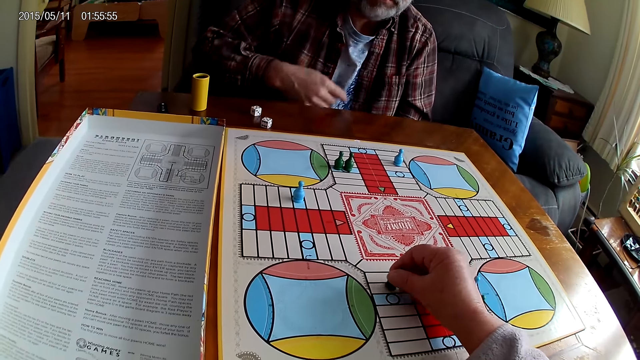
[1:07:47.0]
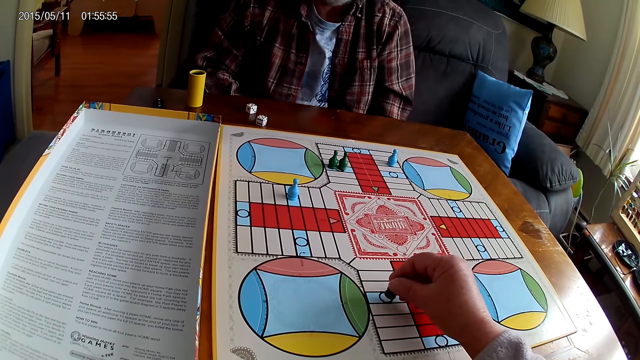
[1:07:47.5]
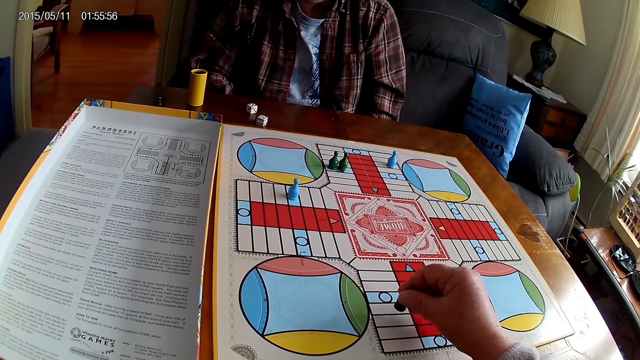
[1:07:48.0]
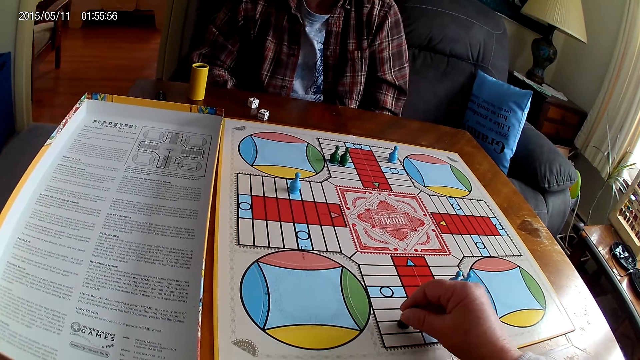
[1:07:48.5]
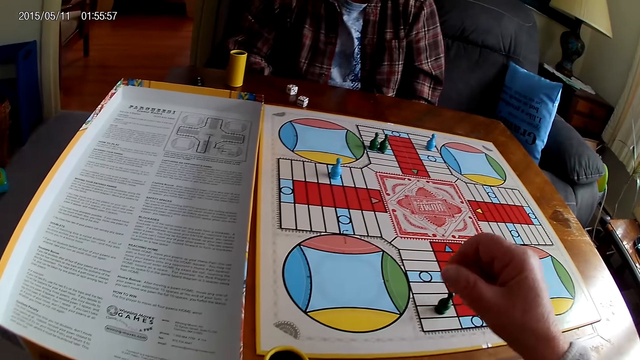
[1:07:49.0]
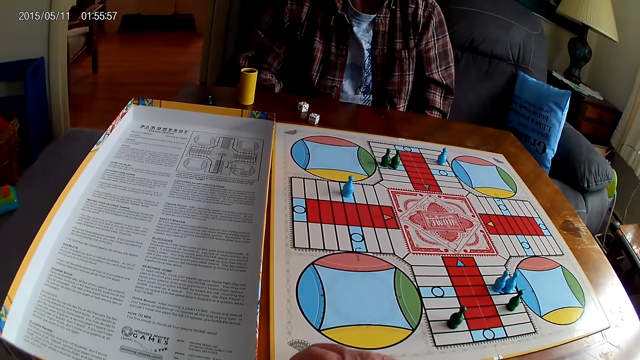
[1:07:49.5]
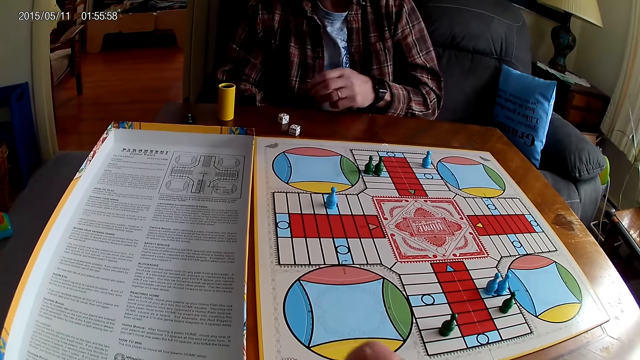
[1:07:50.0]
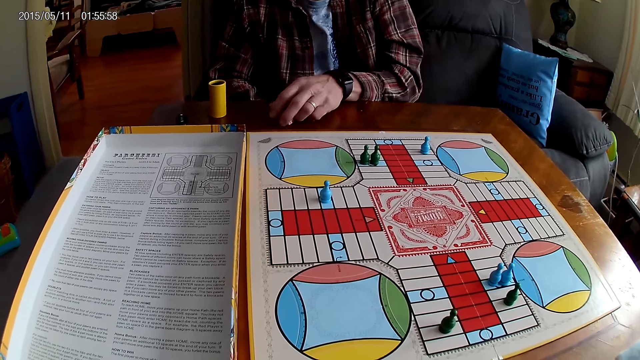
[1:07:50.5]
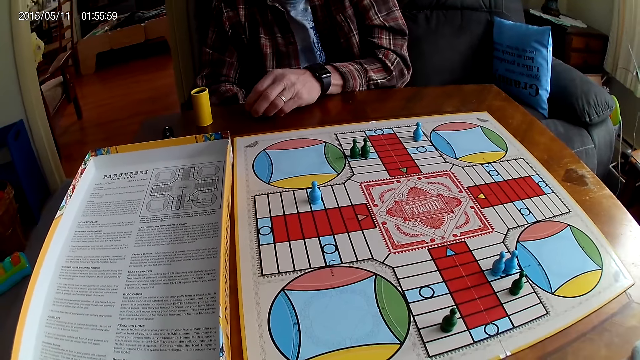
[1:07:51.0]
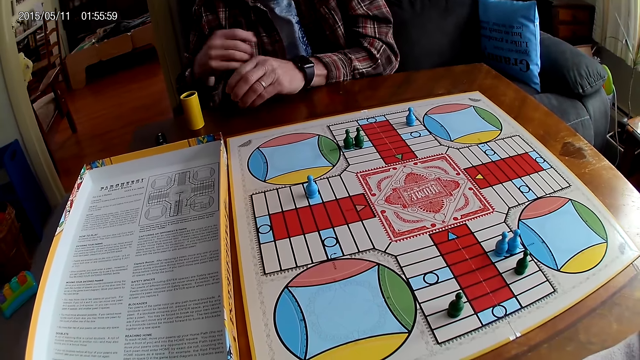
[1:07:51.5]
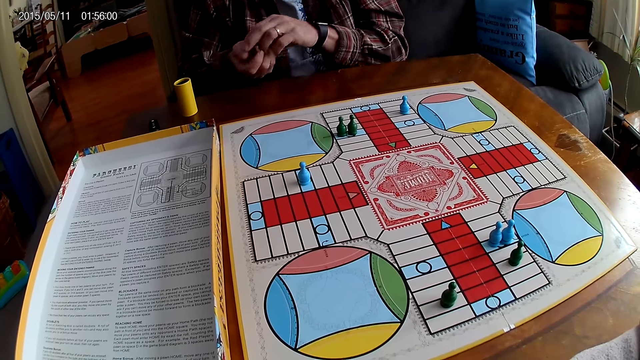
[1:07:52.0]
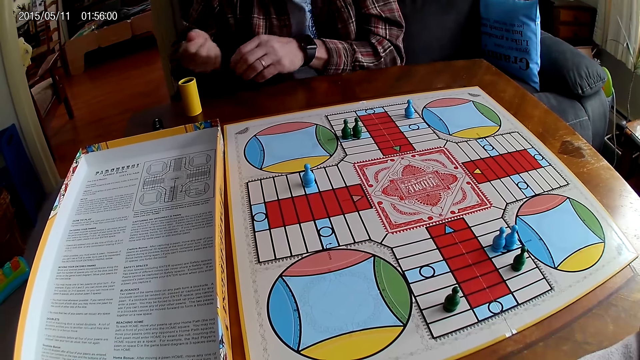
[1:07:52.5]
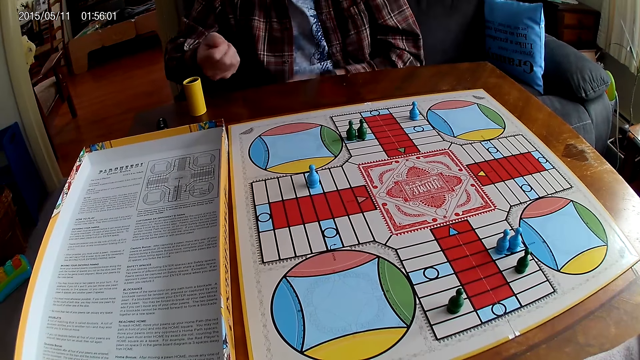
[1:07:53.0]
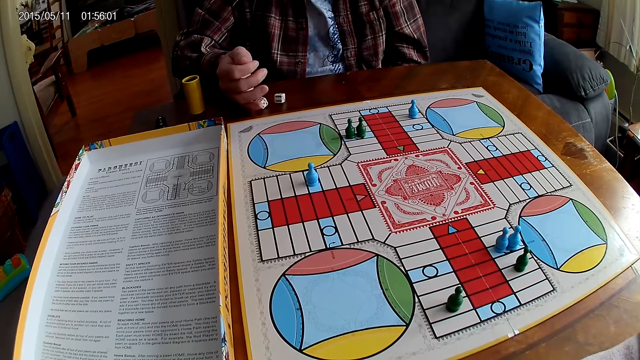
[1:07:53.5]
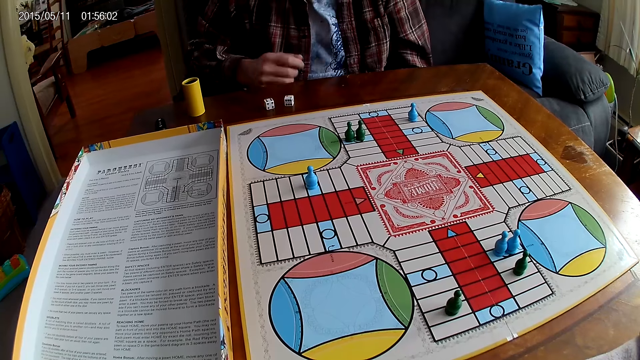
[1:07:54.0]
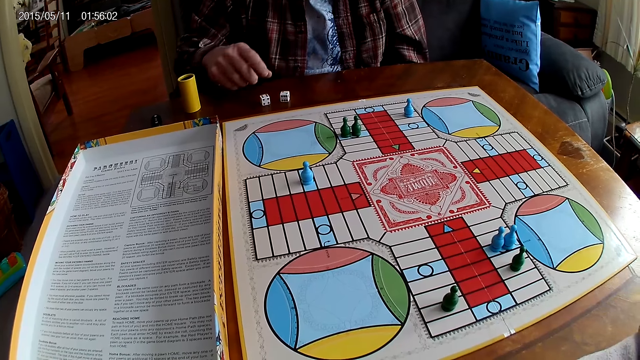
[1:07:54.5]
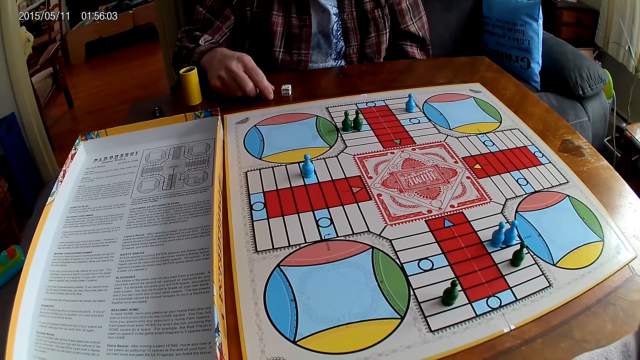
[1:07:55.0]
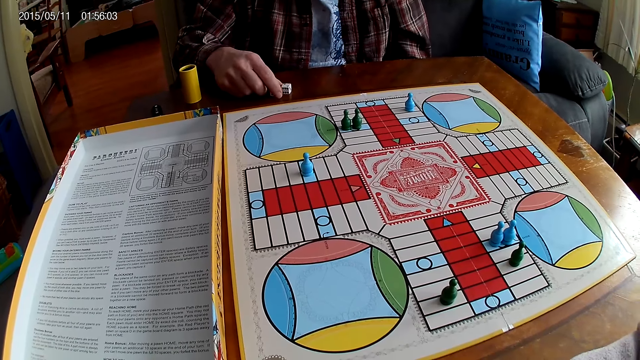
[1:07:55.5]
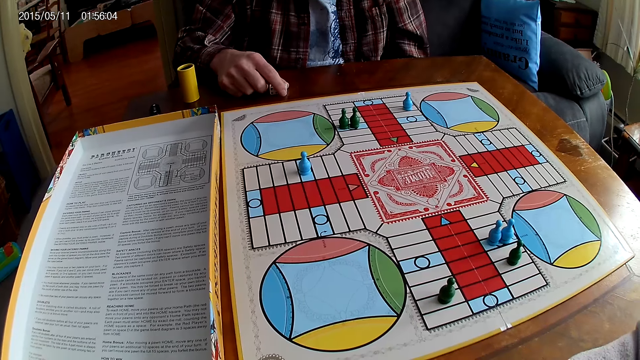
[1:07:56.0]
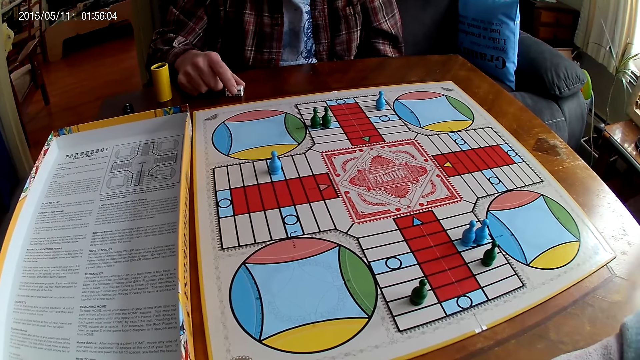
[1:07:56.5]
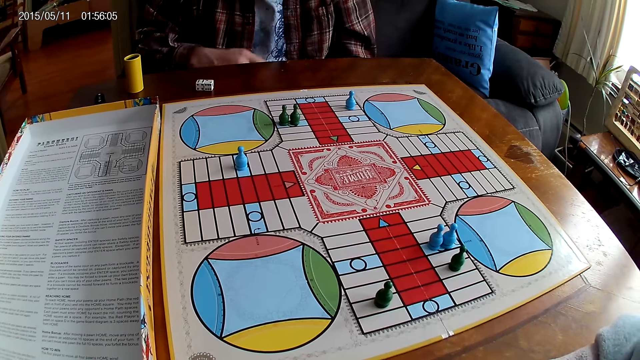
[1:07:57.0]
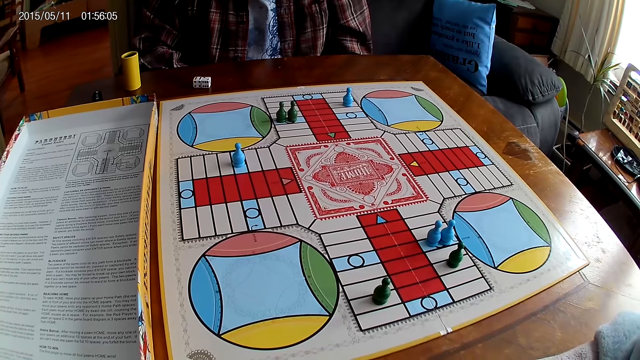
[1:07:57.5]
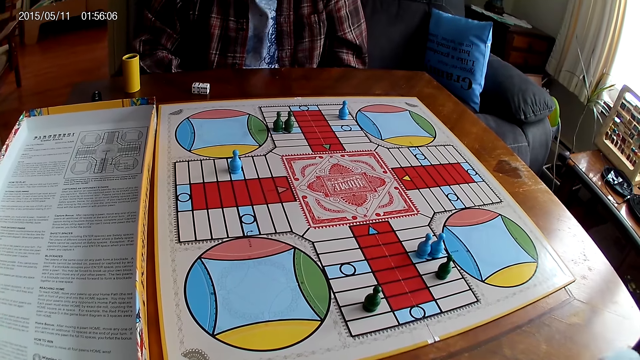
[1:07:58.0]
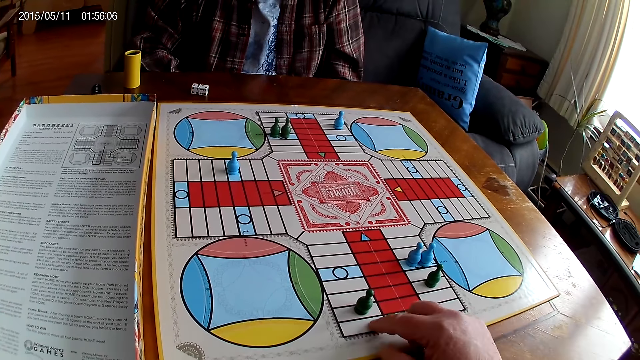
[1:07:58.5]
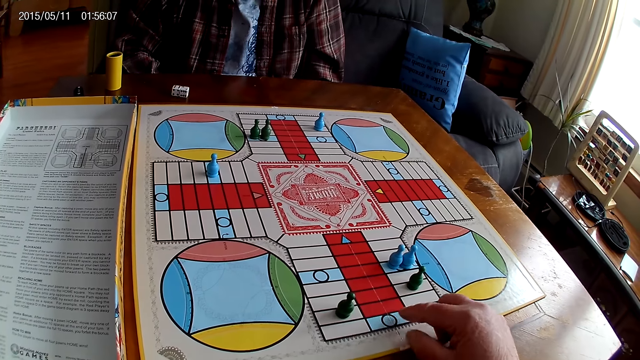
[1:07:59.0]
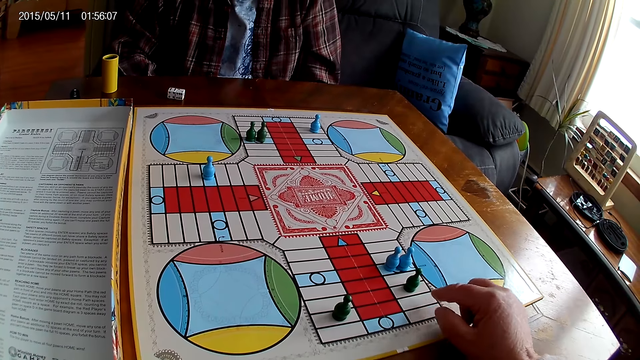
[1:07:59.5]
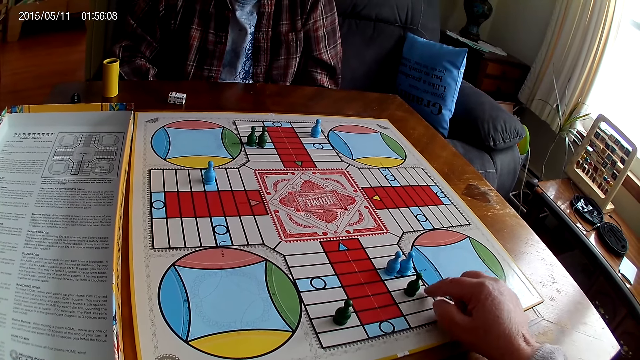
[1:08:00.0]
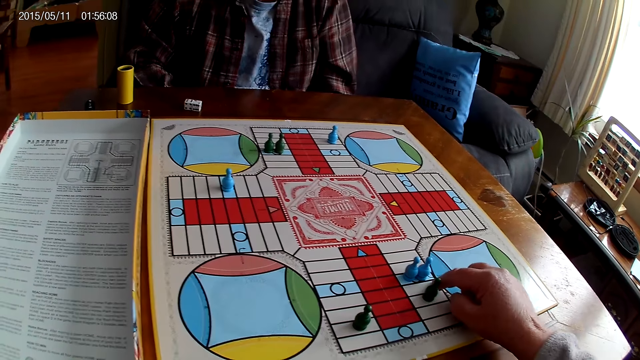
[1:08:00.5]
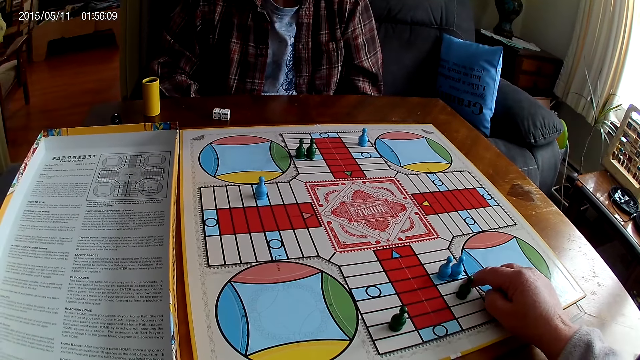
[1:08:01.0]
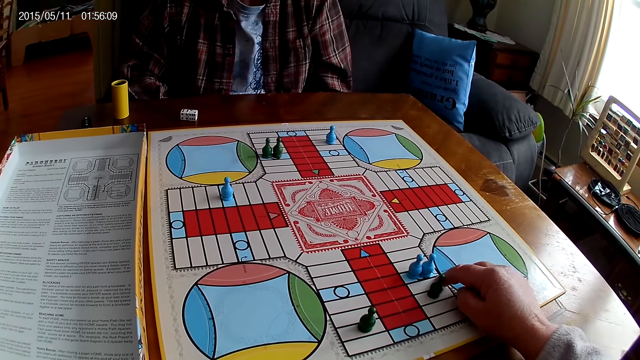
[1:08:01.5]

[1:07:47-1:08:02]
The camera wearer counts steps on the Ludo board. They move the Ludo pawn. They place the Ludo pawn on the board. They stare on the board. They take the dice from the Ludo board with the left hand. A man picks up the dice. The camera wearer passes the dice to the left hand. The man shakes his right hand. The man passes the dice to the right hand and shakes the dice. The man drops the dice on the table. The man moves a die with the right hand and moves another die with the right hand. The man stares at the board. The camera wearer counts steps on the Ludo board with the right hand.

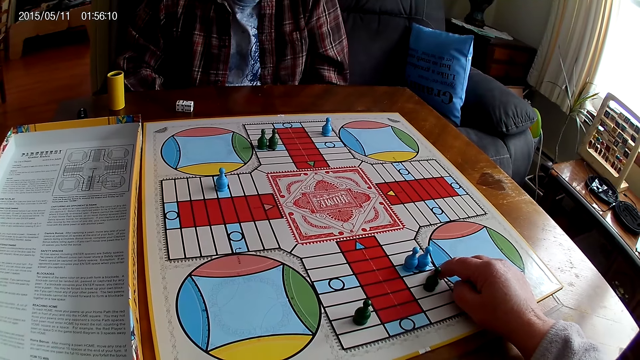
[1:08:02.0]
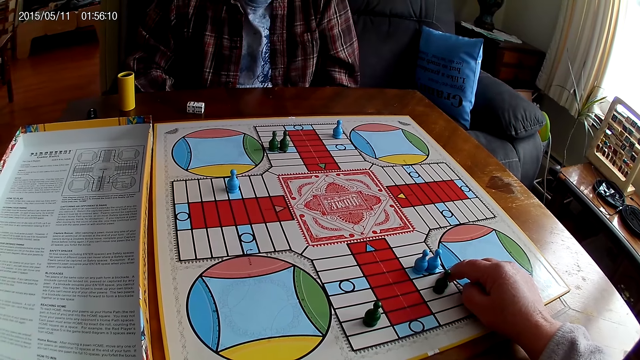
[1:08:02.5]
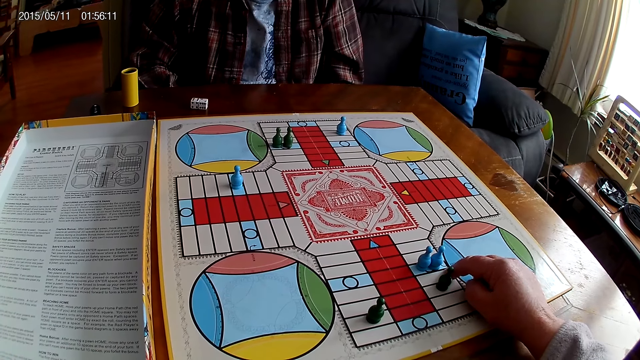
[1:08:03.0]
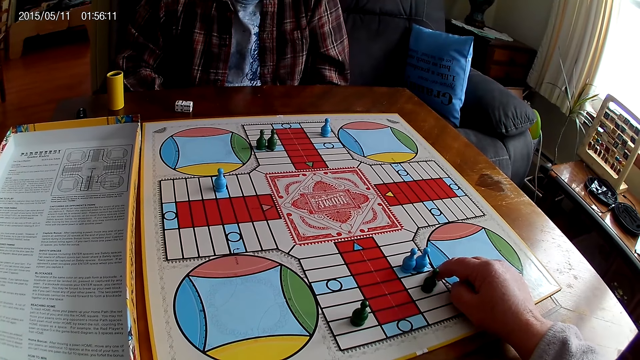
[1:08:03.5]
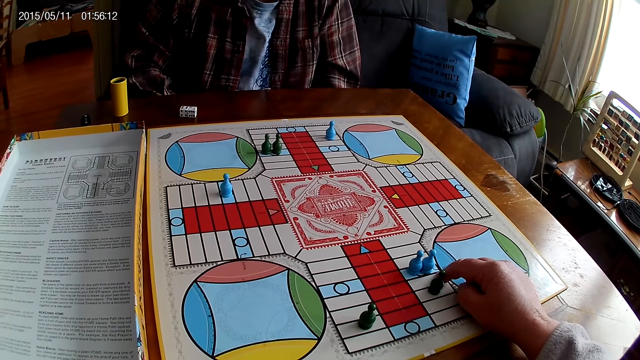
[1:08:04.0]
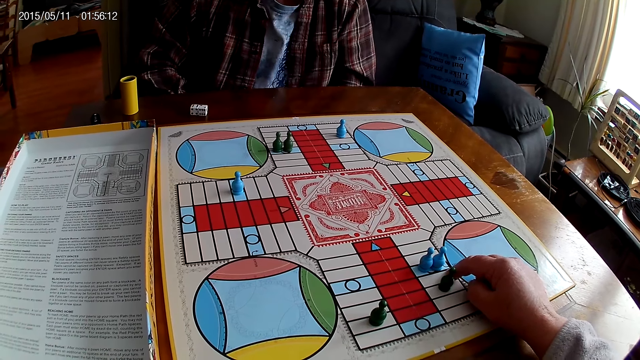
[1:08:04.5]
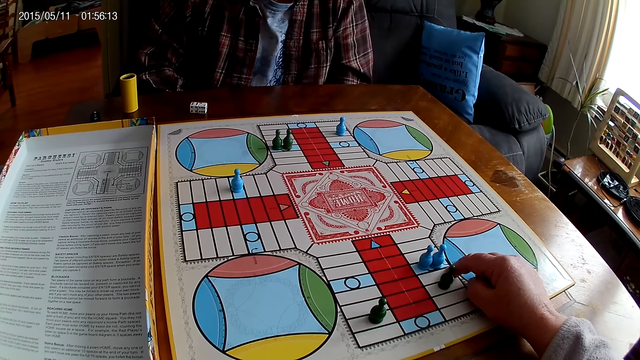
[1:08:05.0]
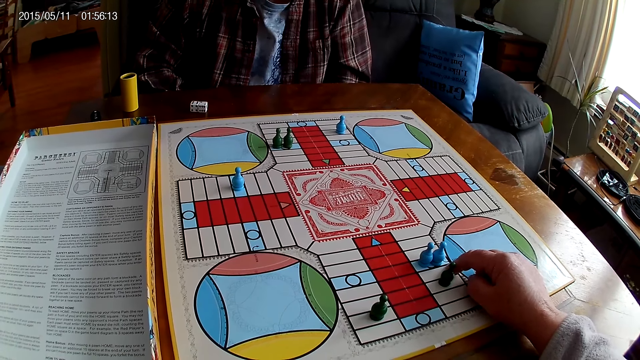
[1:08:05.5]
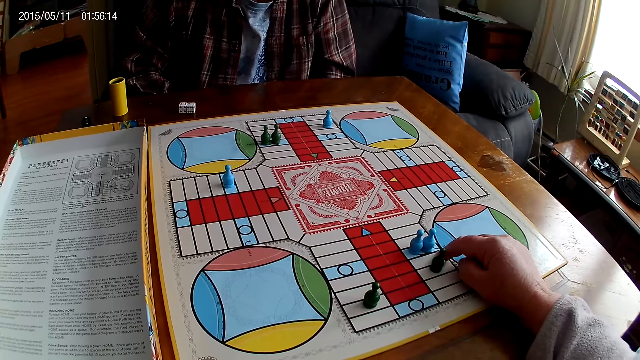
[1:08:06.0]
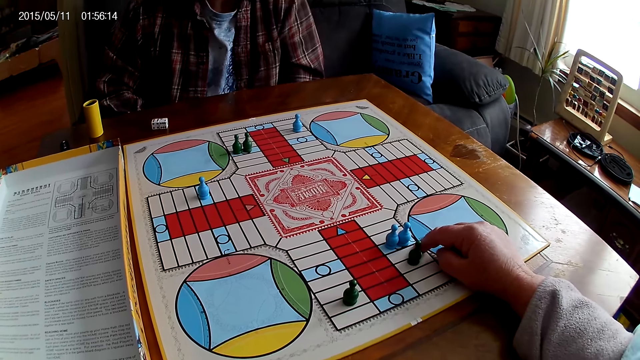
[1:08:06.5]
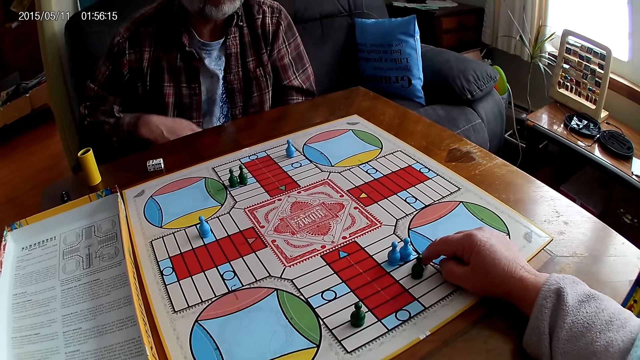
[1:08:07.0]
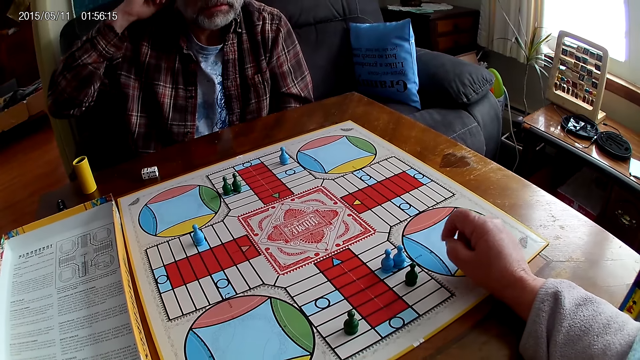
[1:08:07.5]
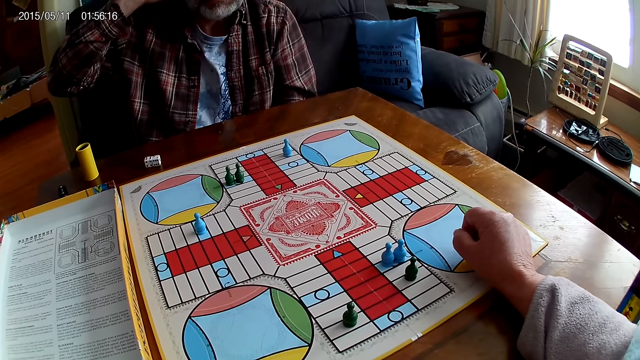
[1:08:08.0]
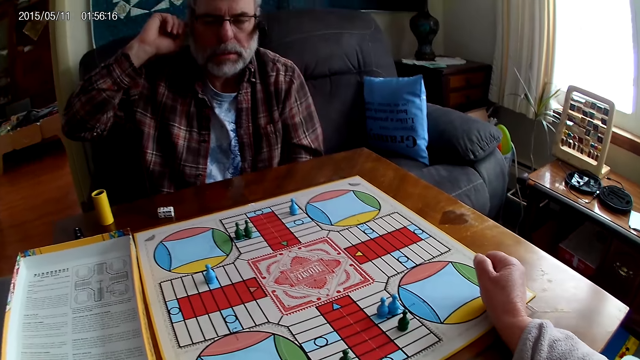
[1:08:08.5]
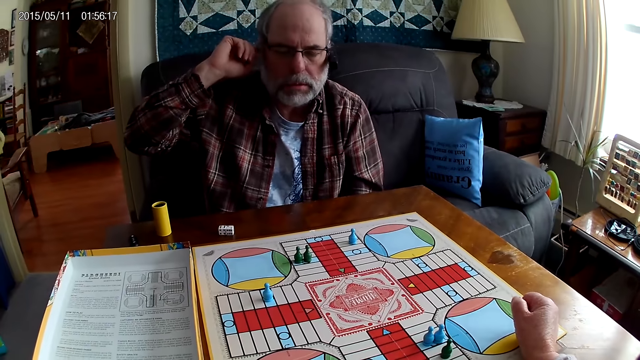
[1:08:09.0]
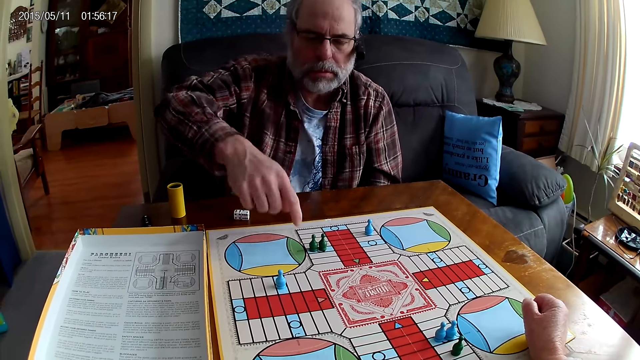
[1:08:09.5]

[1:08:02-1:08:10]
A man touches the right ear with the right hand. The camera wearer stares at the board. The man raises the hand.
